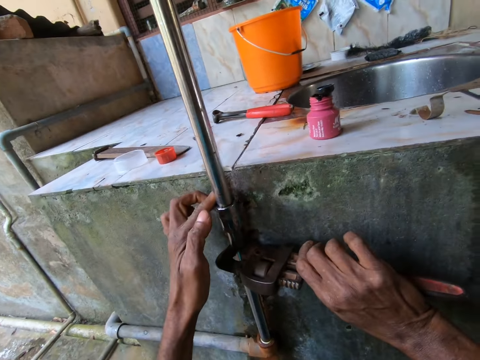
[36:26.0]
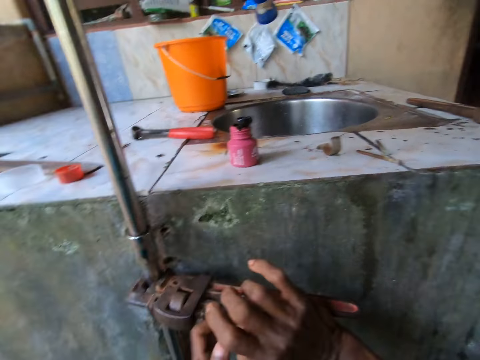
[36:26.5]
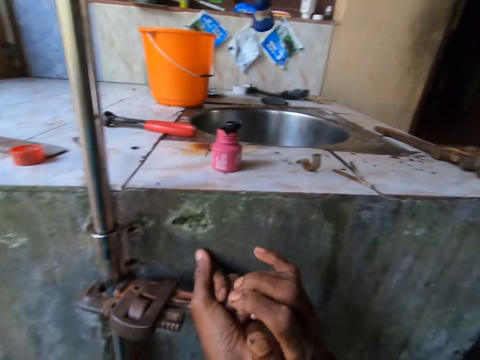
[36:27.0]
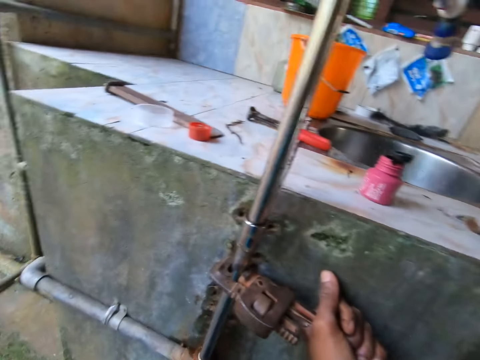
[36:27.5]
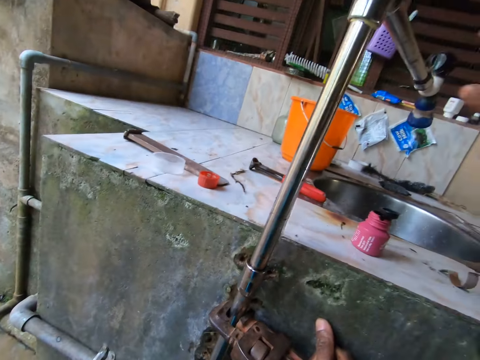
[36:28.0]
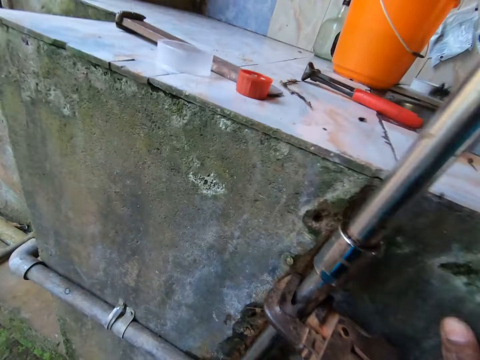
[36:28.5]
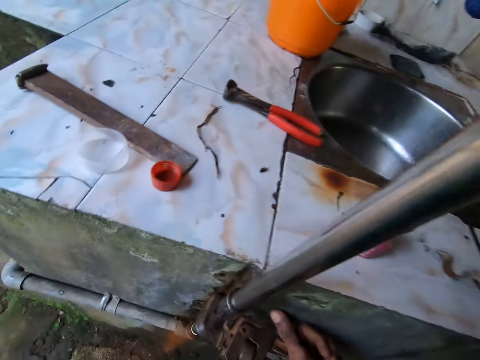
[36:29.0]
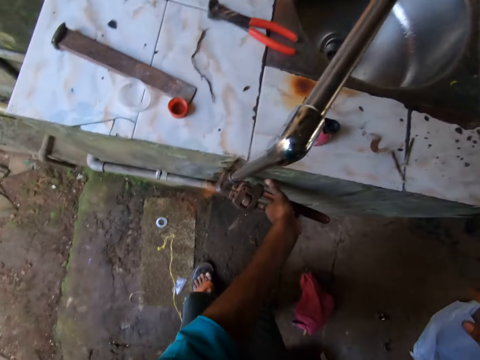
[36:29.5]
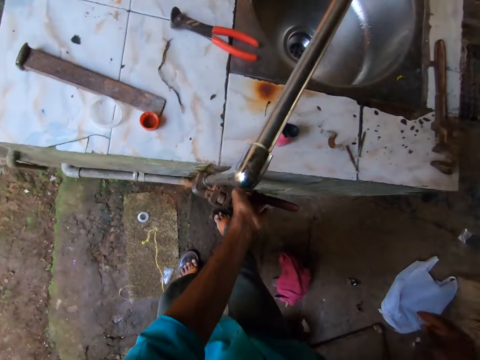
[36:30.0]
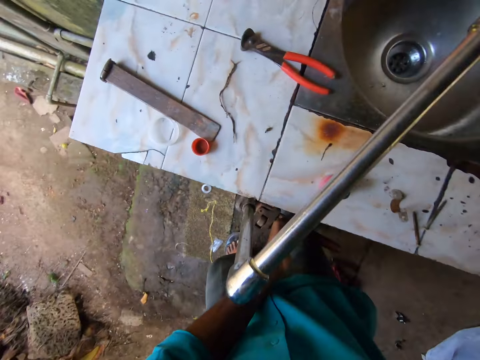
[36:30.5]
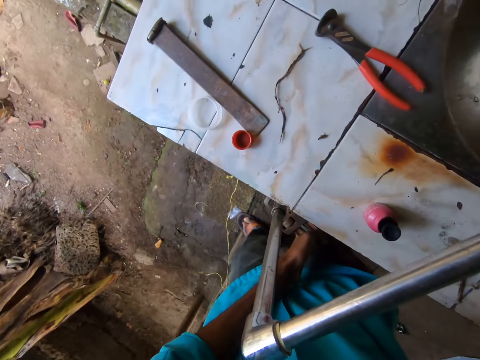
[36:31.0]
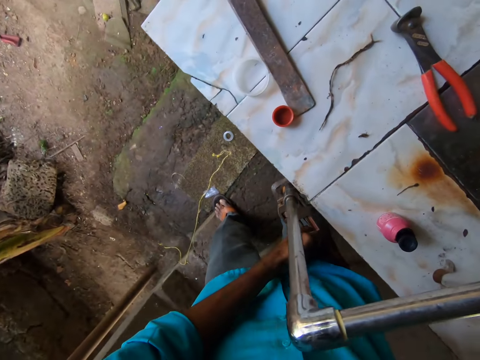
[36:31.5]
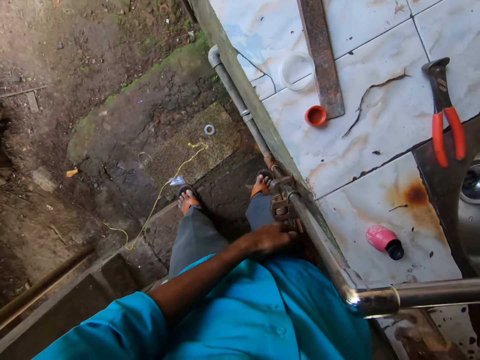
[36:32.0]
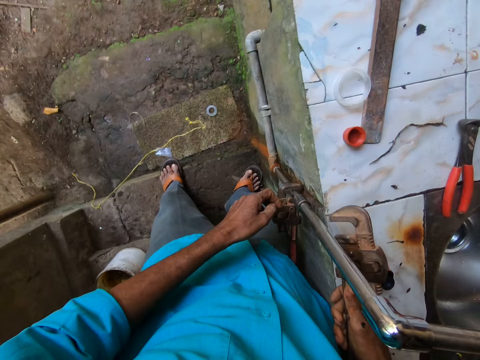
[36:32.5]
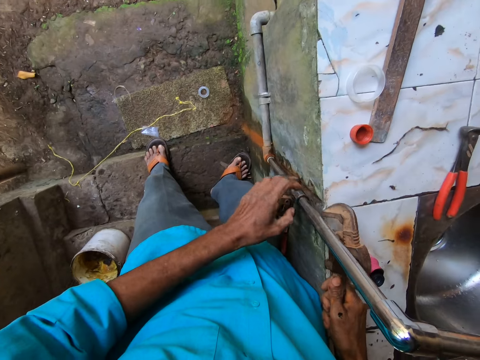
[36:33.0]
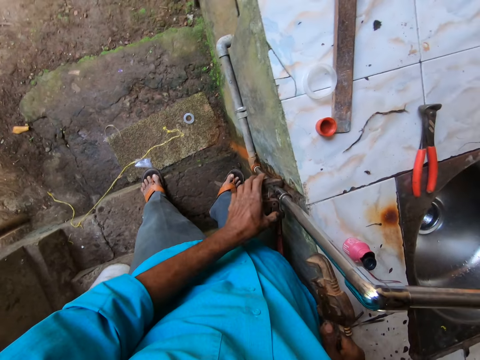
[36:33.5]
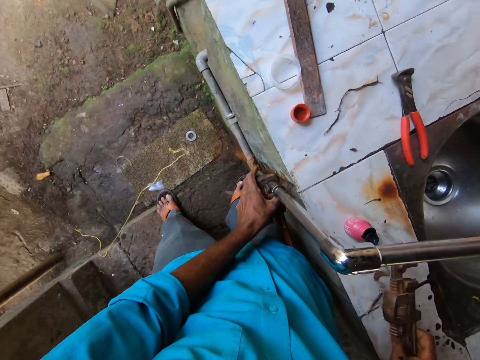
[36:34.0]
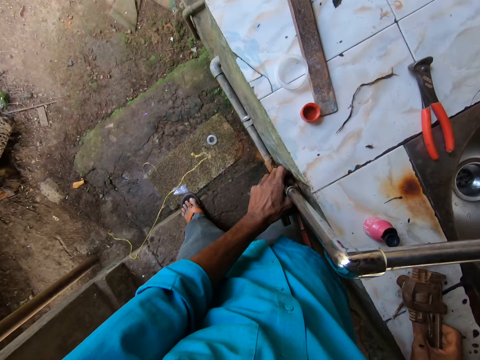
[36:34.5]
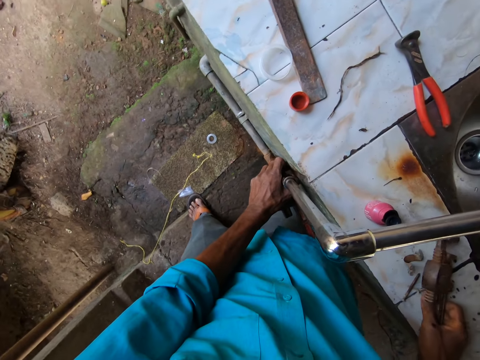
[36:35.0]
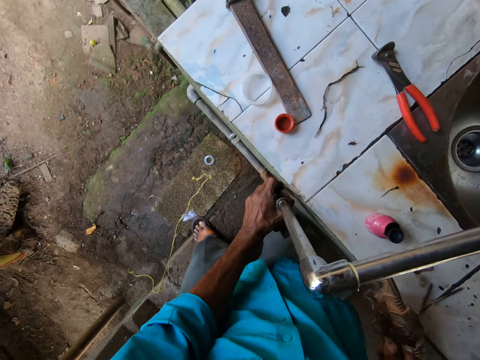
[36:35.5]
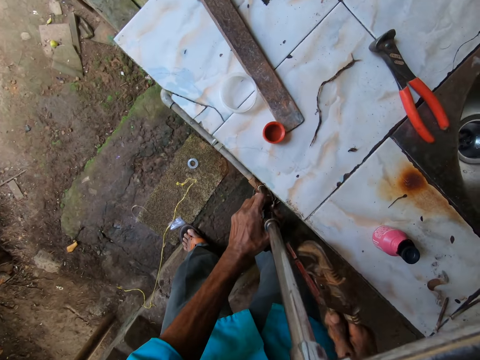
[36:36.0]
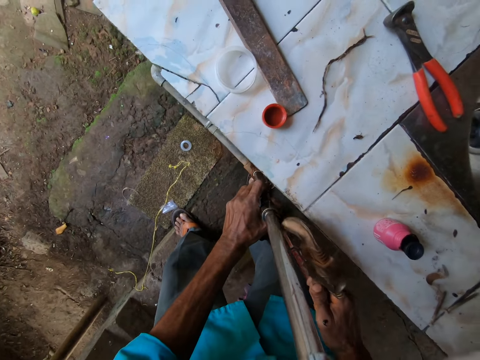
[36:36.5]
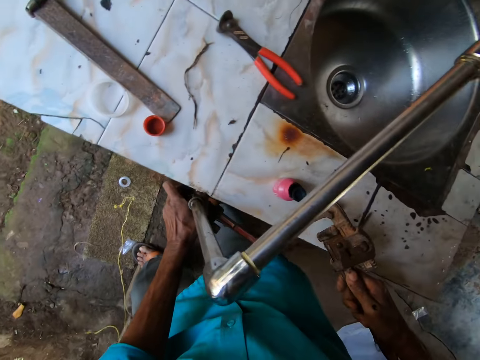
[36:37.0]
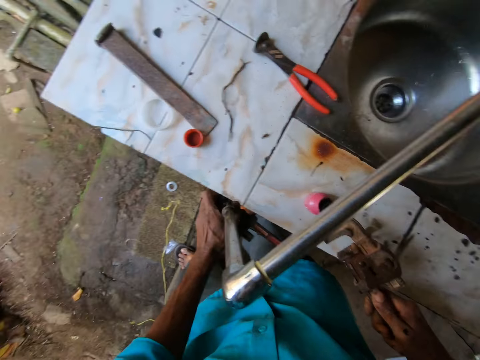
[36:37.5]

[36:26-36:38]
The camera wearer adjusts the pipe with his right hand. He holds the pipe wrench on the pipe with his left hand. He holds a pipe wrench with his right hand. He takes another pipe wrench.

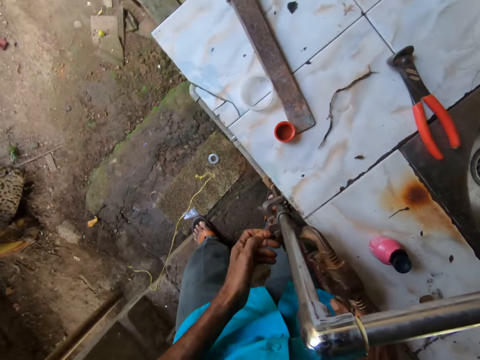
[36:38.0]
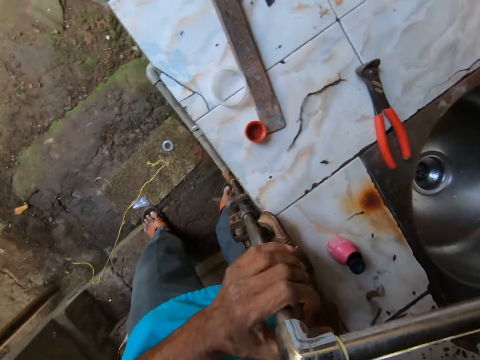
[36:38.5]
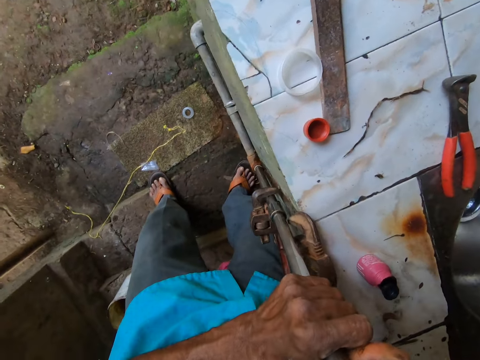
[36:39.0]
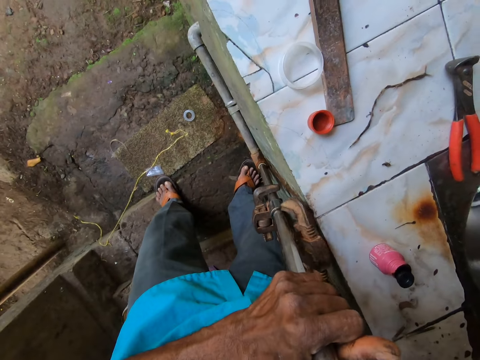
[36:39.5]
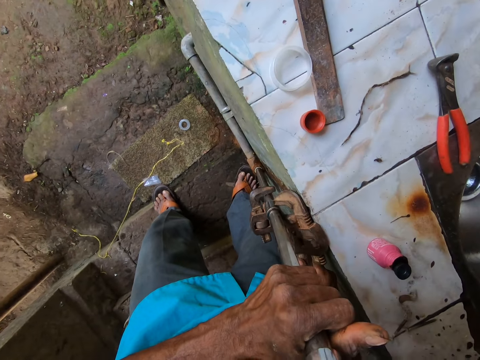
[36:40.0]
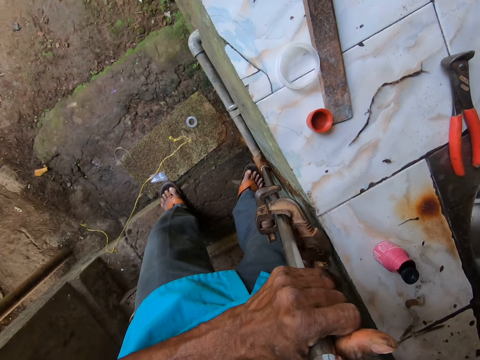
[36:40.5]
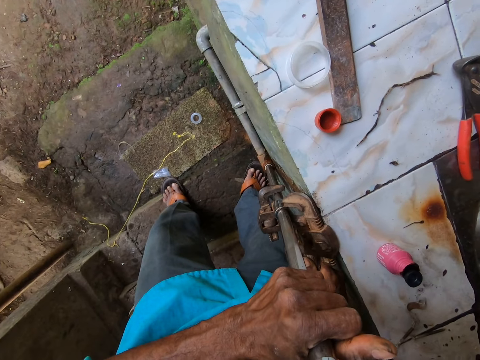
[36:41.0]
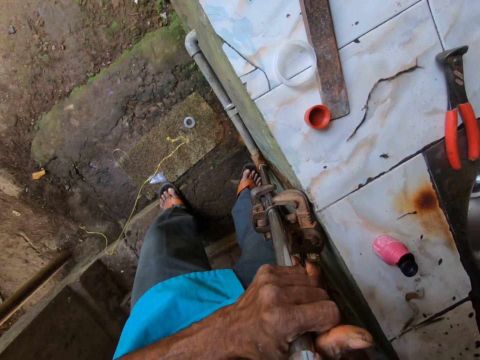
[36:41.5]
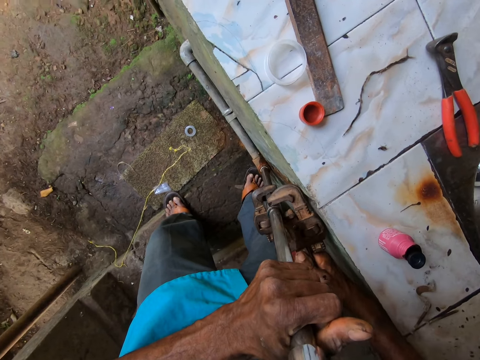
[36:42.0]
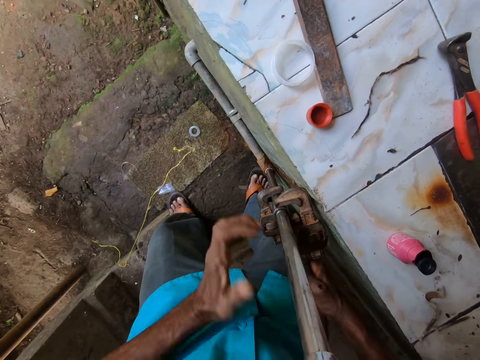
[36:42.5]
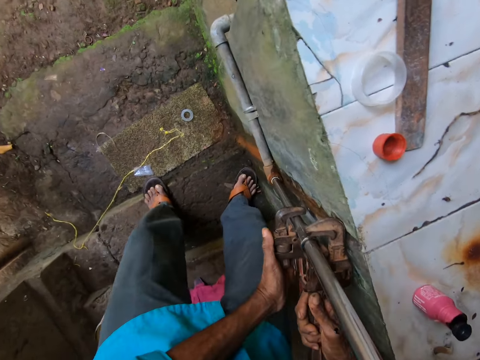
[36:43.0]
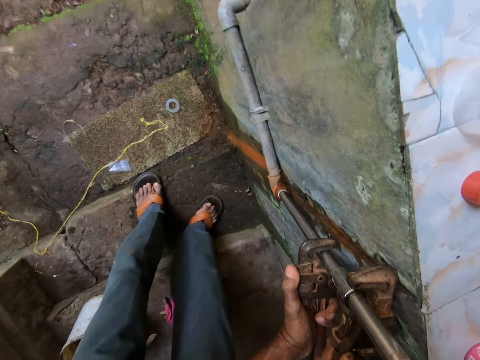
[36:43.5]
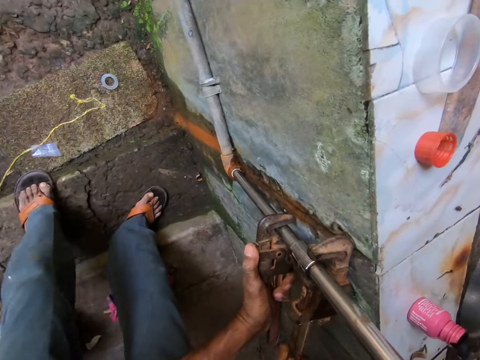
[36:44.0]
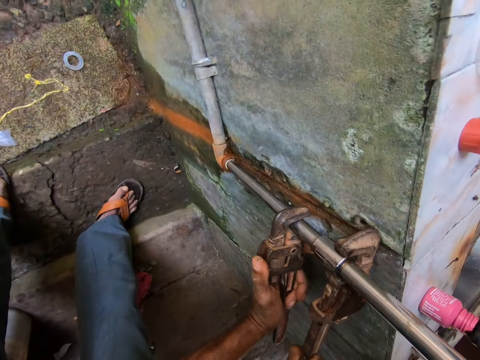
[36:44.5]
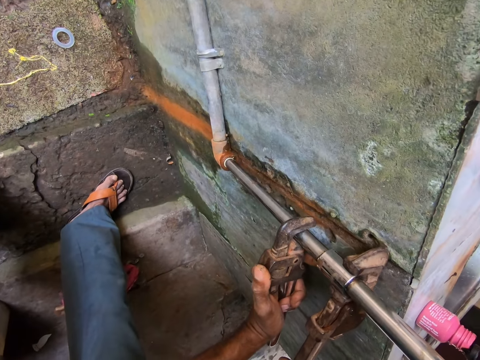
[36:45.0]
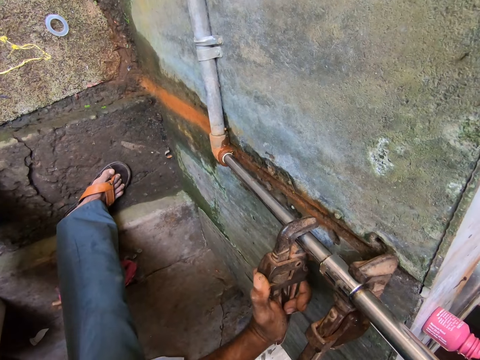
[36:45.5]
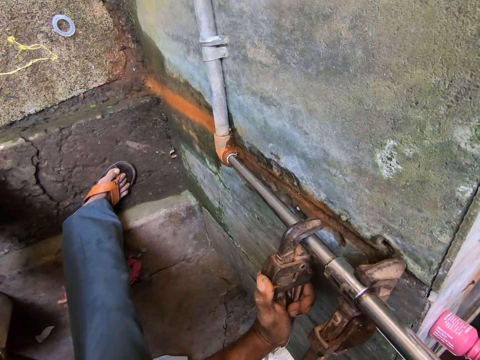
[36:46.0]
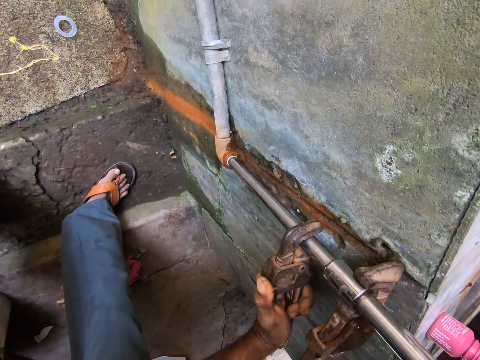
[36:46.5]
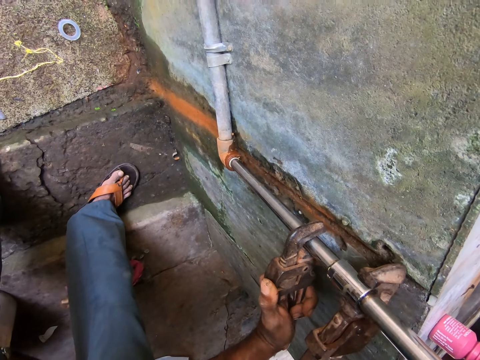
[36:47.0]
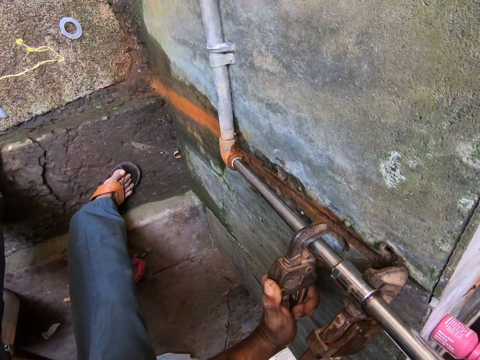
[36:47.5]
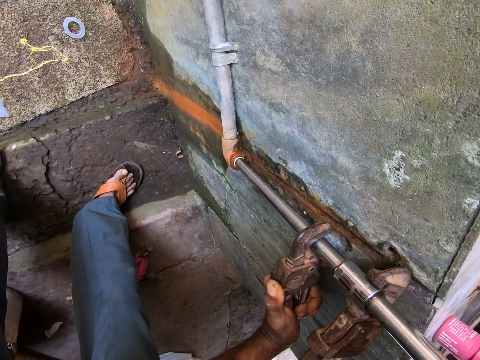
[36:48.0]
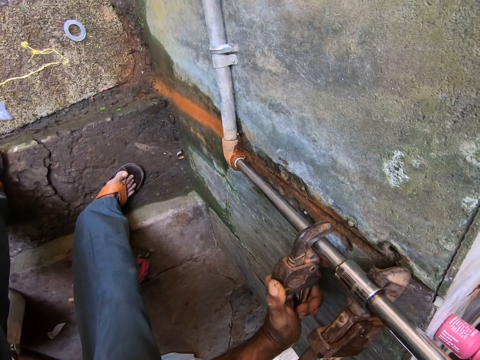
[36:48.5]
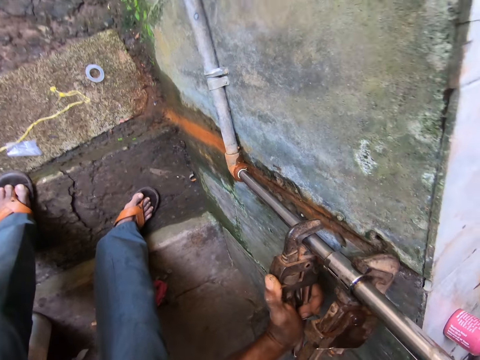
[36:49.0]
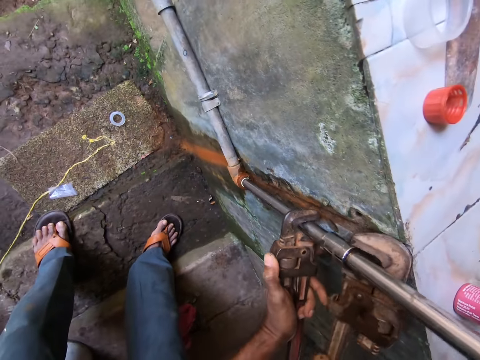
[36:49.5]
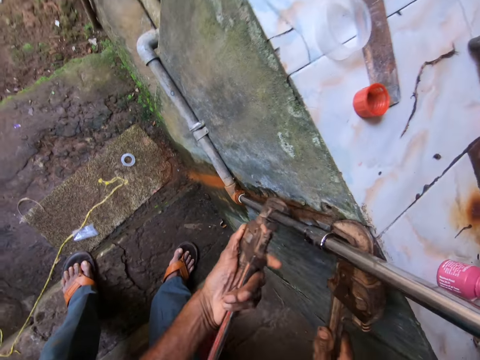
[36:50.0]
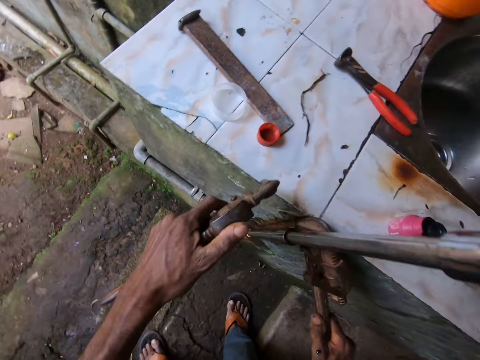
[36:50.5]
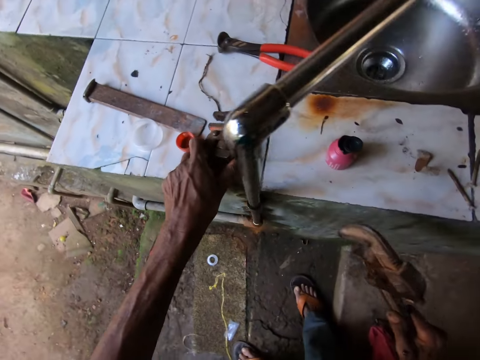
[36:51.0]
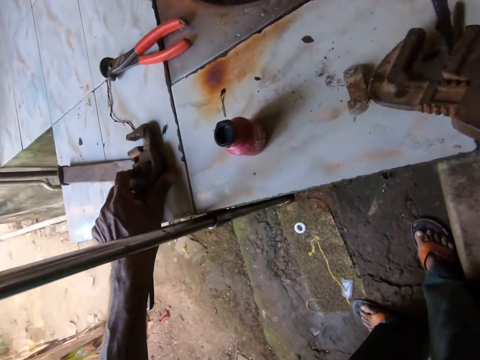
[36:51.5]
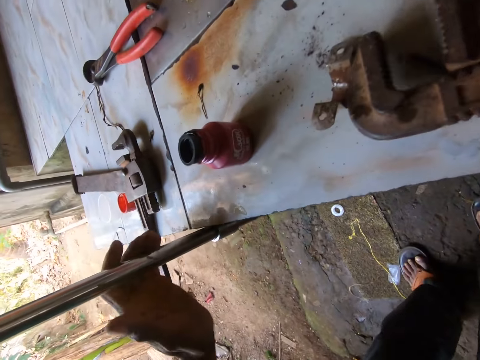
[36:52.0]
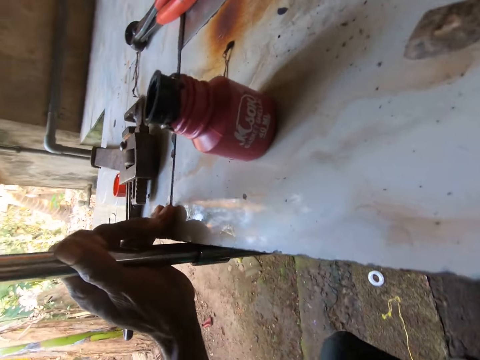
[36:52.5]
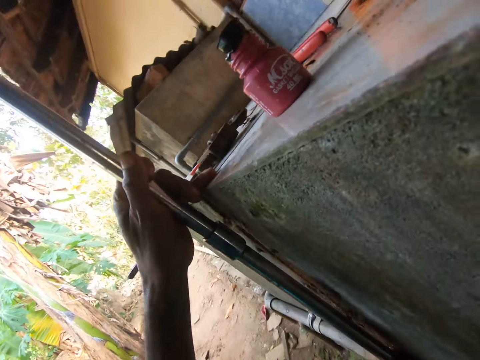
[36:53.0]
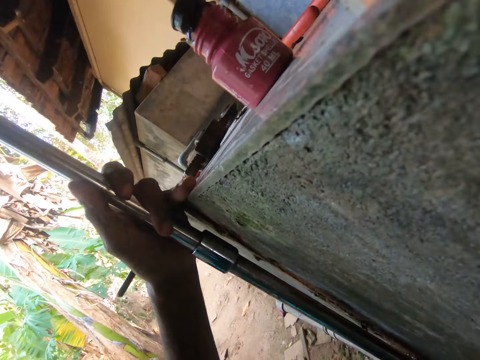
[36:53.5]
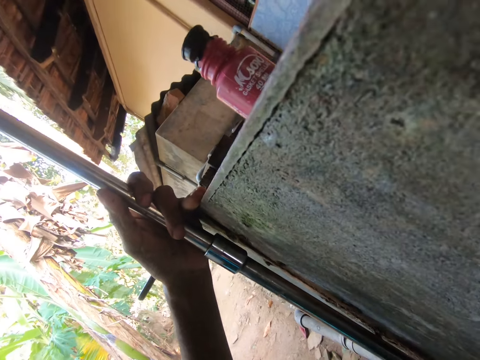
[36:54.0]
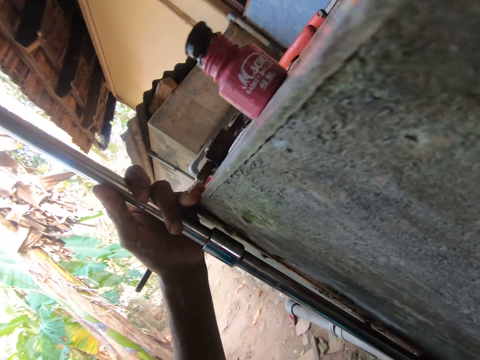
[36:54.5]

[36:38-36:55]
The camera wearer screws the pipe with the pipe wrench in his right hand. He puts the pipe wrench on the pipe. He holds the pipe wrench with his left hand. He repairs the pipe with the two pipe wrenches. A man converses with the camera wearer. The camera wearer removes the pipe wrench from the pipe with his right hand. He removes the pipe wrench from the pipe with his left hand. He drops the pipe wrench on the counter top with his left hand. He drops the pipe wrench on the counter top with his right hand. He holds the pipe with his left hand.
